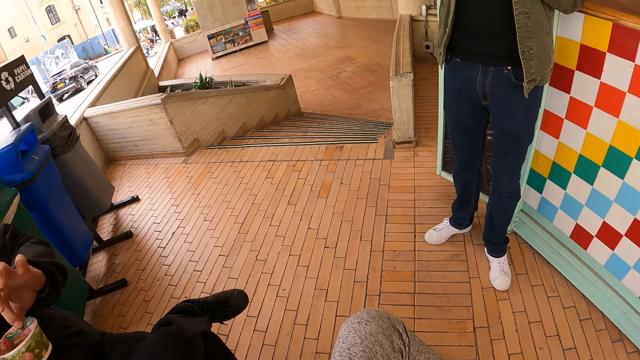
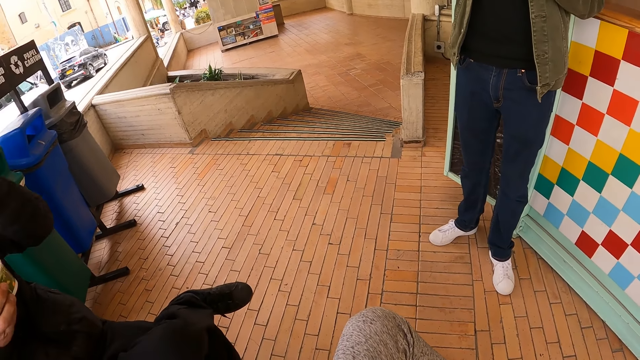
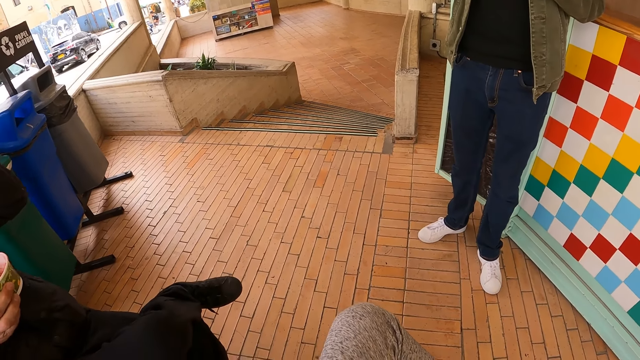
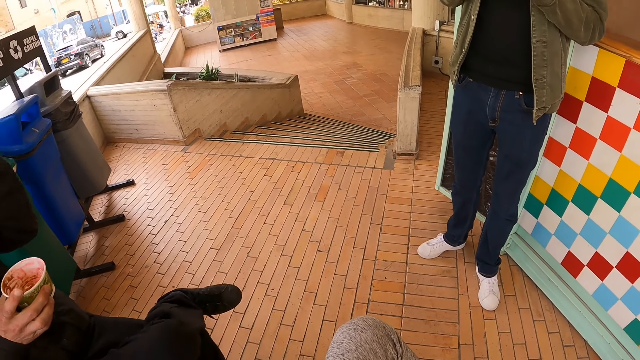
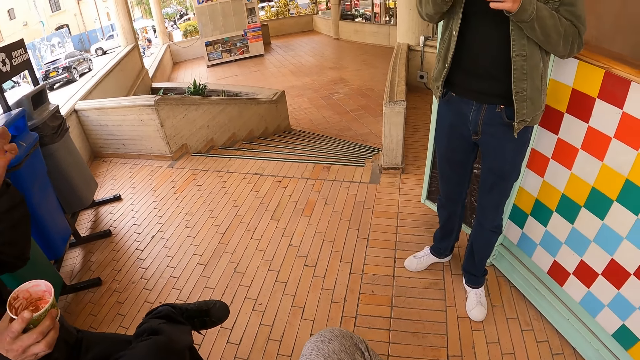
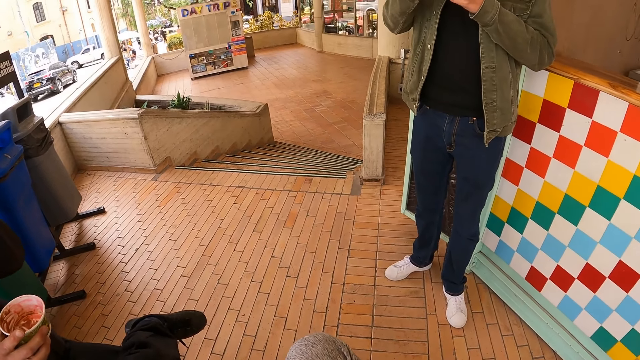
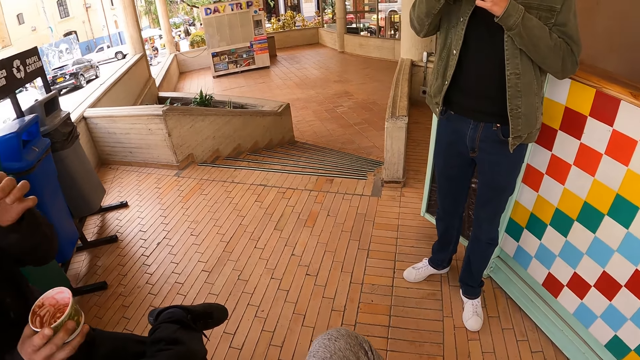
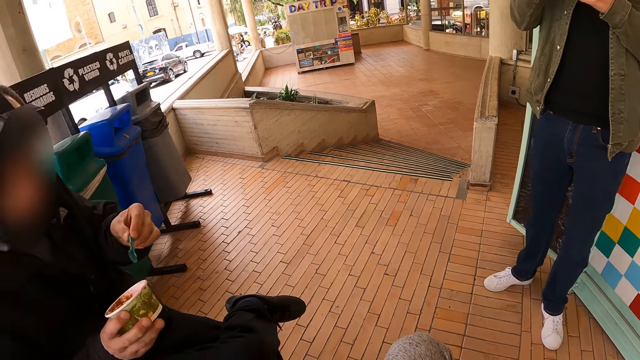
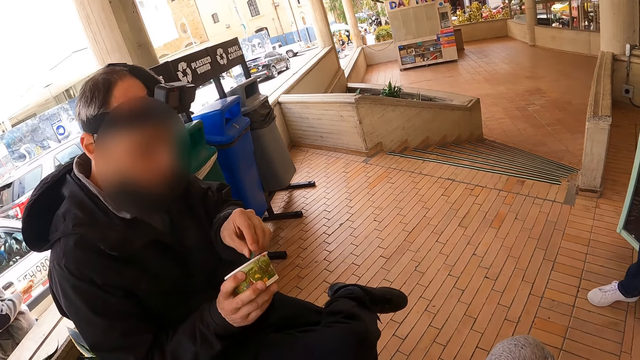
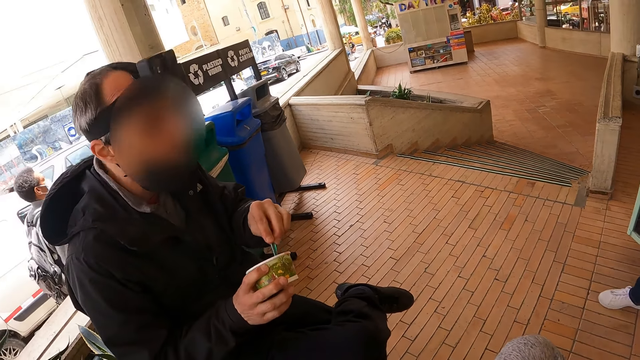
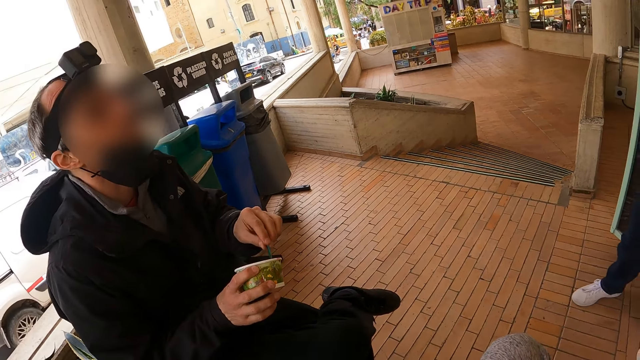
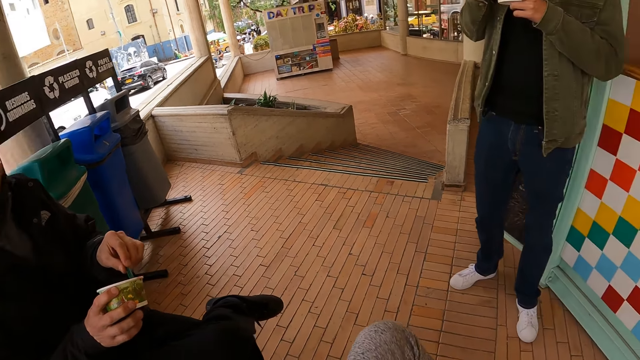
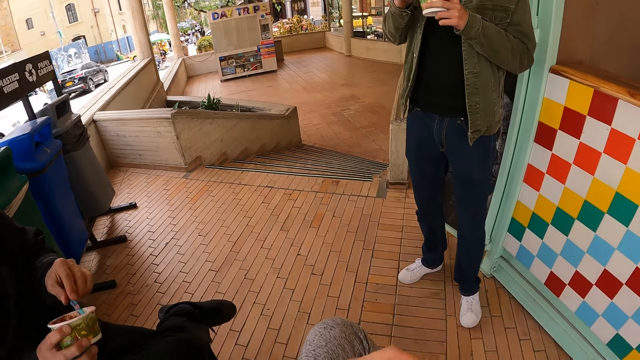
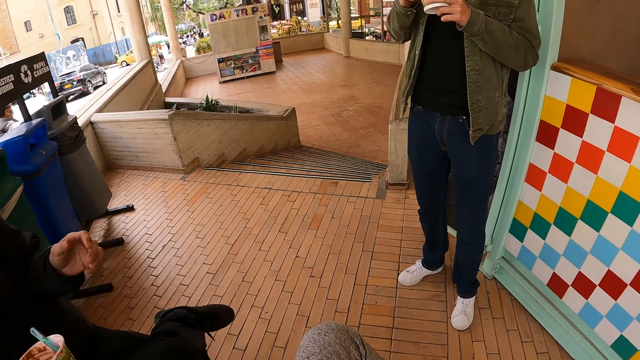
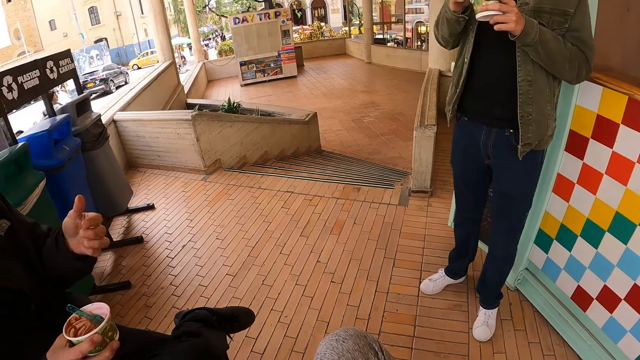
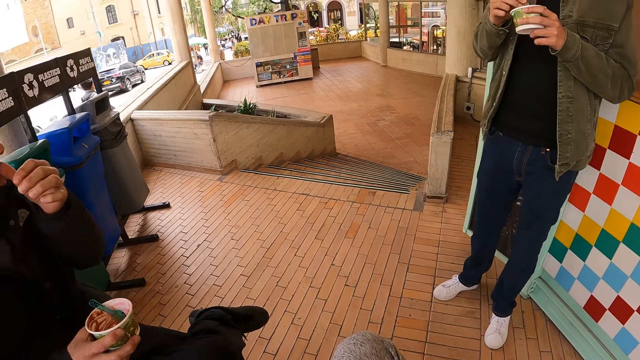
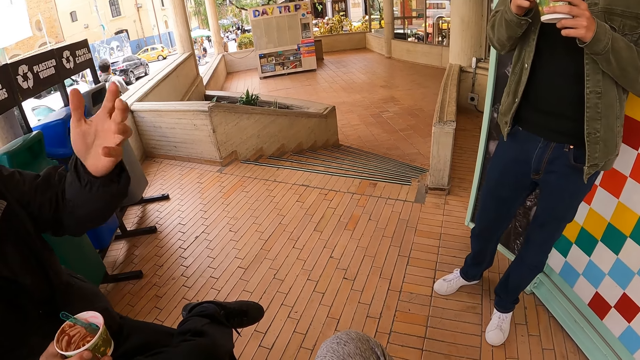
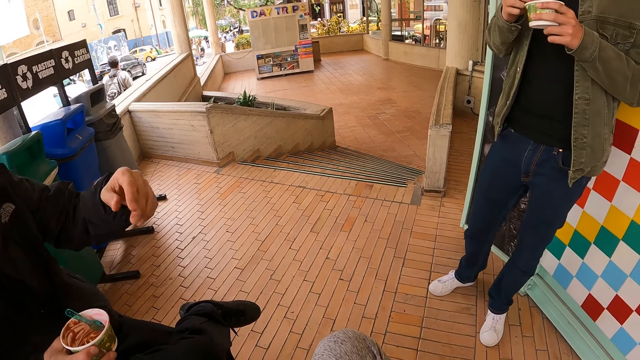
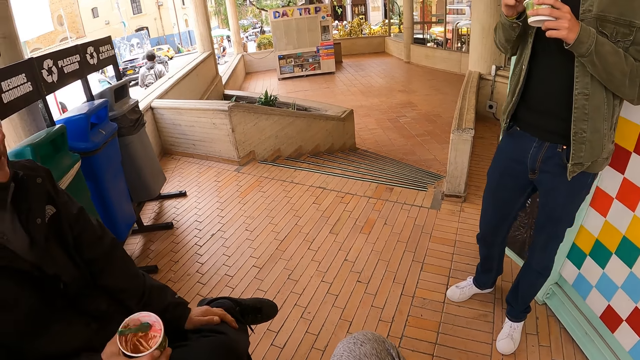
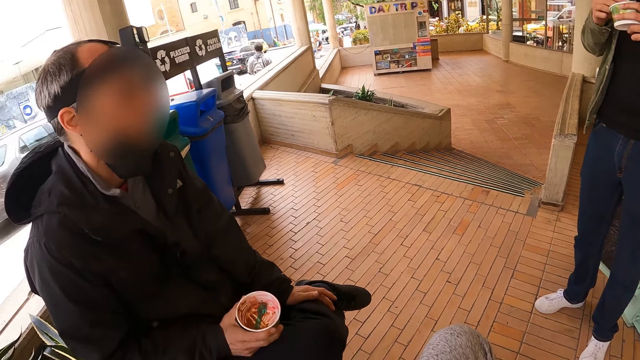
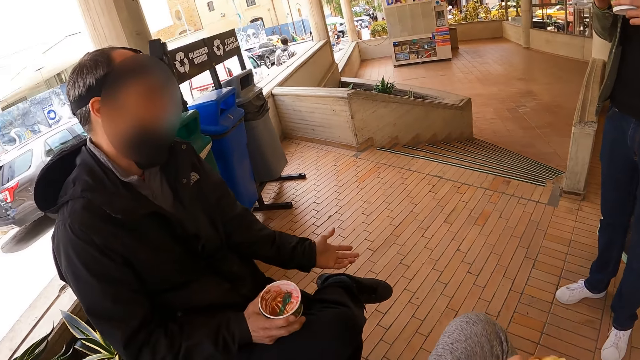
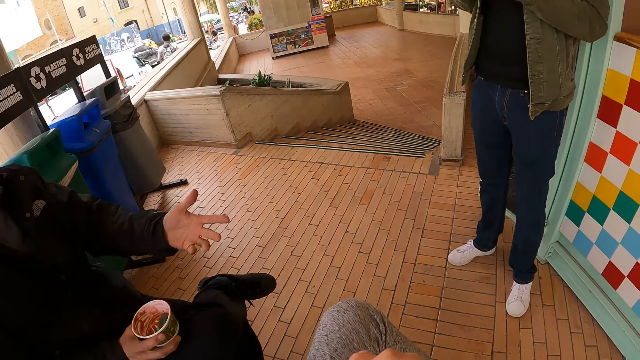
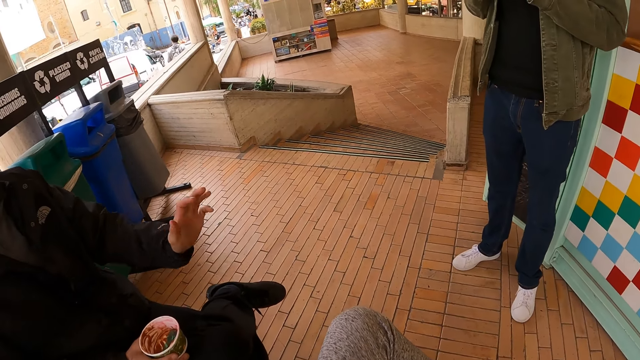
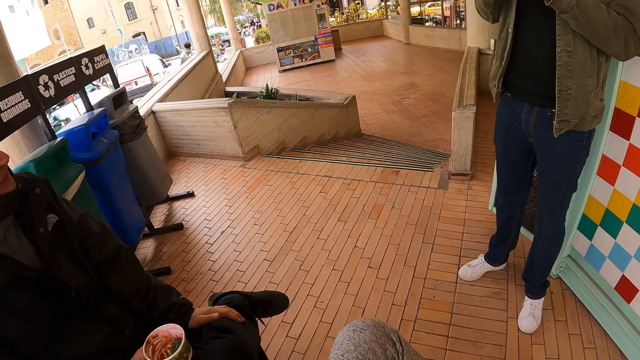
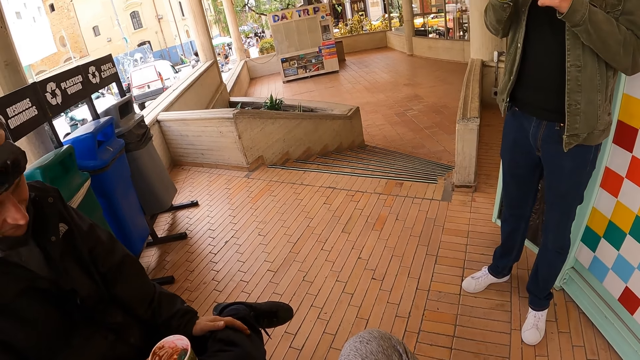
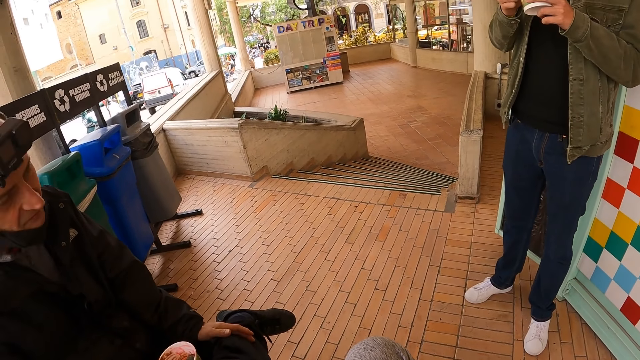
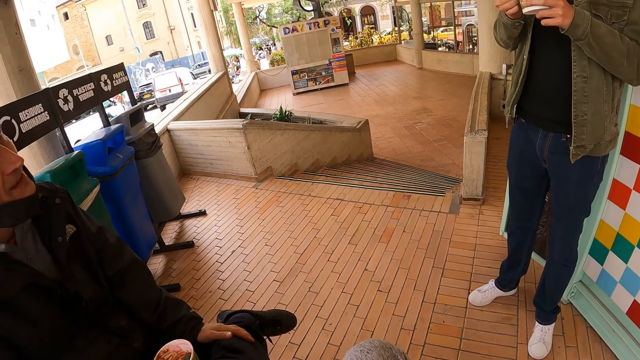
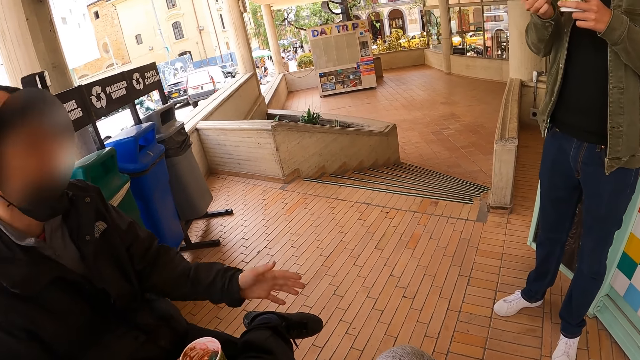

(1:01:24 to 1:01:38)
A man scoops food from a tin with a spoon and eats food in the spoon. The camera wearer looks around. The man scoops something, raises the left hand and drops the left hand. The camera wearer looks around. The man sways the left hand and holds a foot with the left hand.

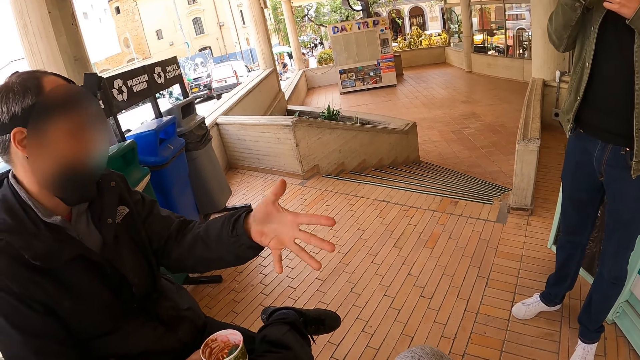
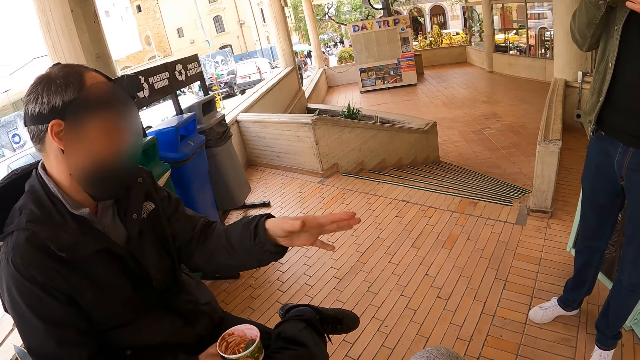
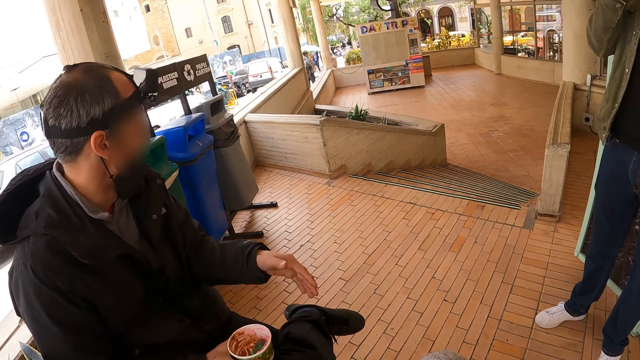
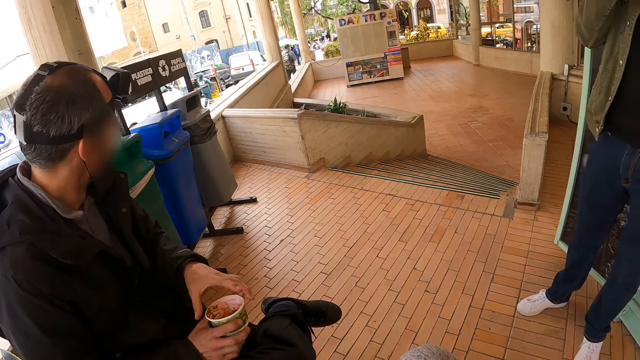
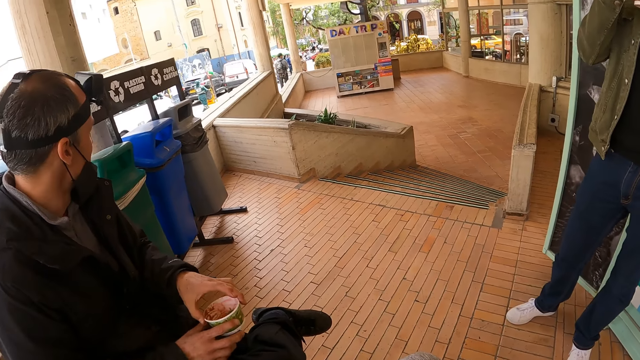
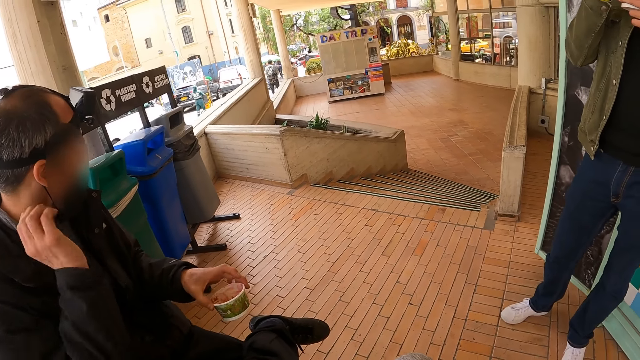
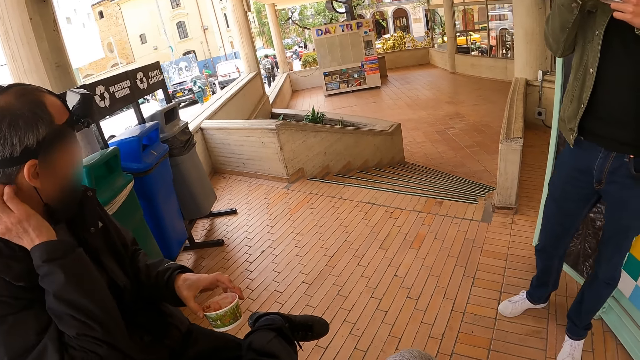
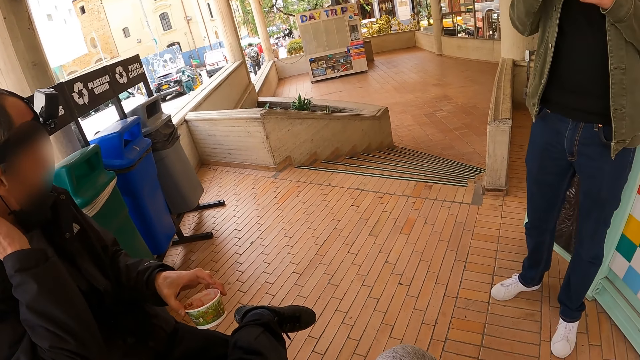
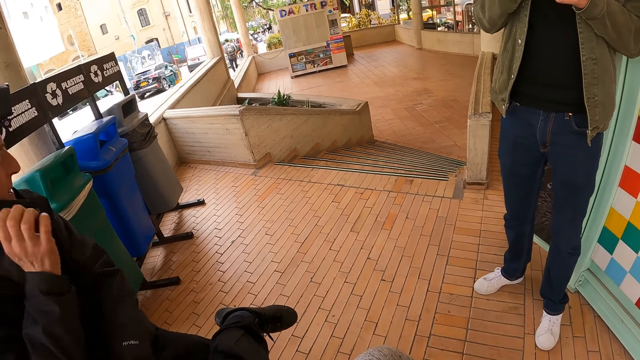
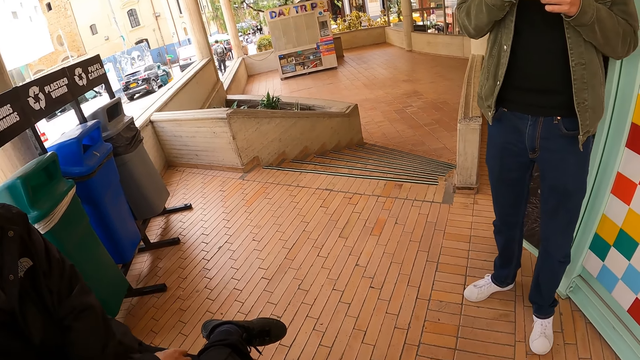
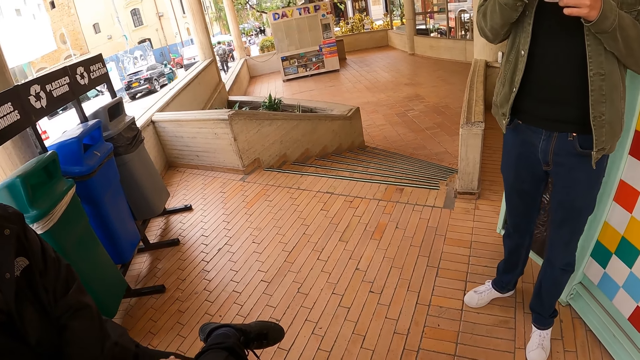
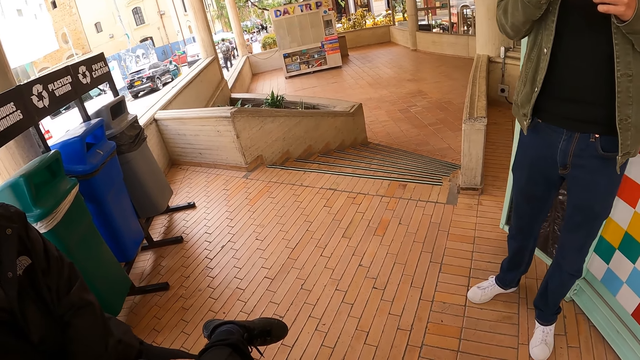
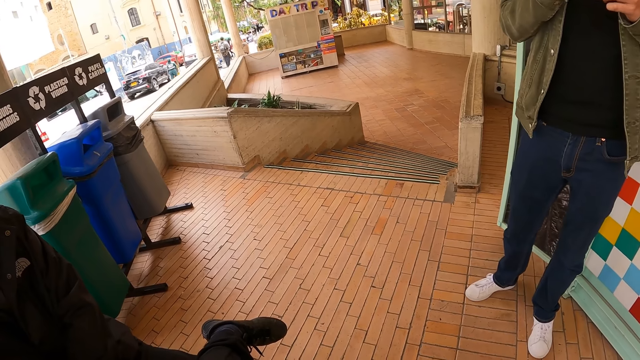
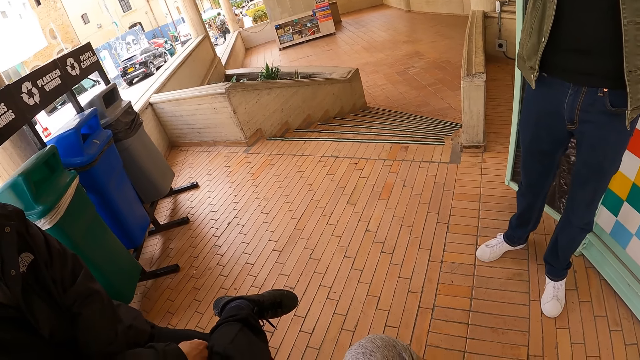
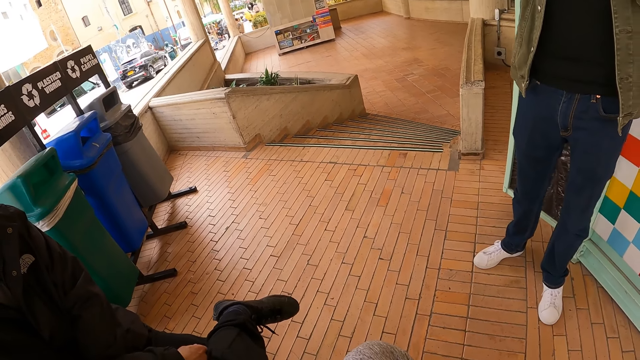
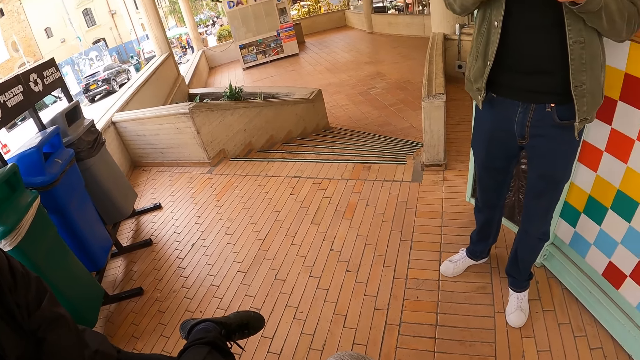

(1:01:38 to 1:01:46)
A man sways the left hand, holds a tin with both hands, scratches the neck with the right hand and drops the right hand. The camera wearer looks around.
